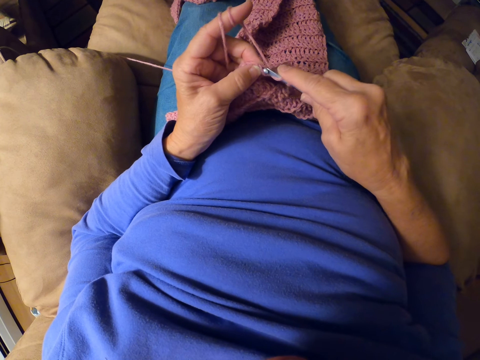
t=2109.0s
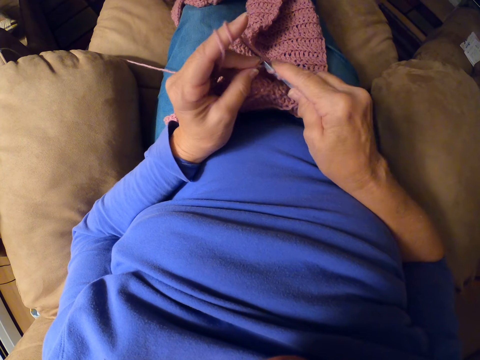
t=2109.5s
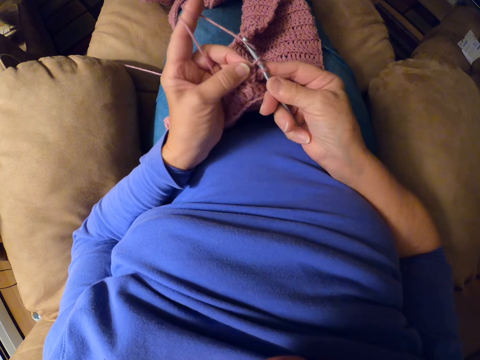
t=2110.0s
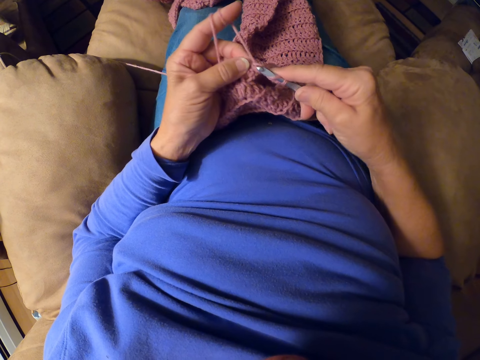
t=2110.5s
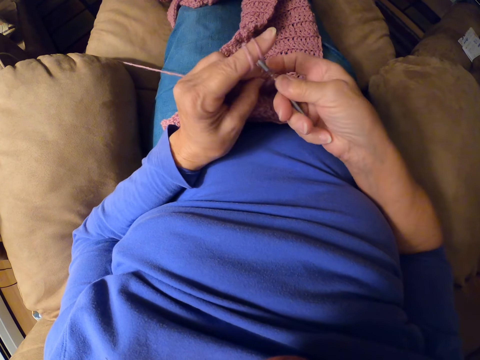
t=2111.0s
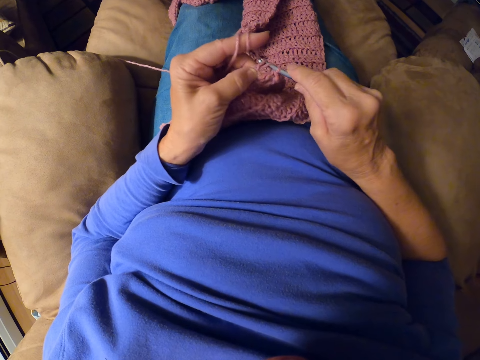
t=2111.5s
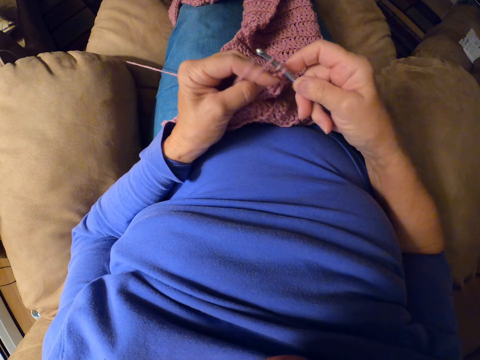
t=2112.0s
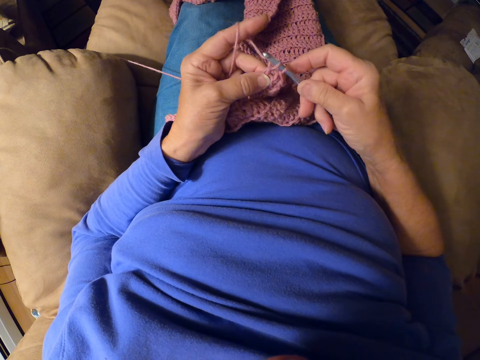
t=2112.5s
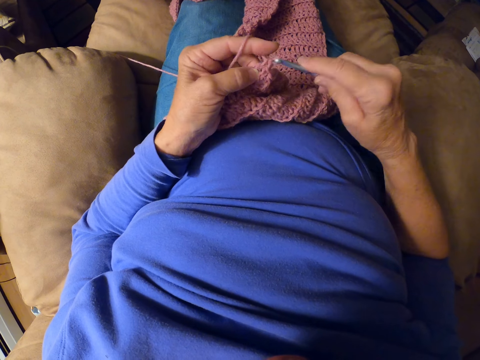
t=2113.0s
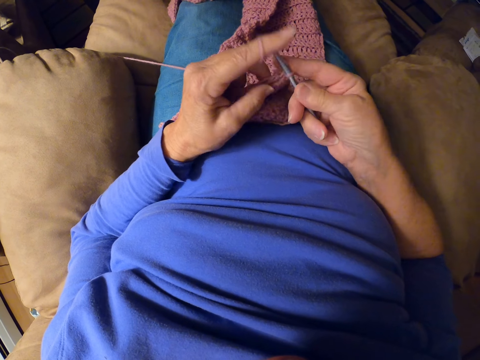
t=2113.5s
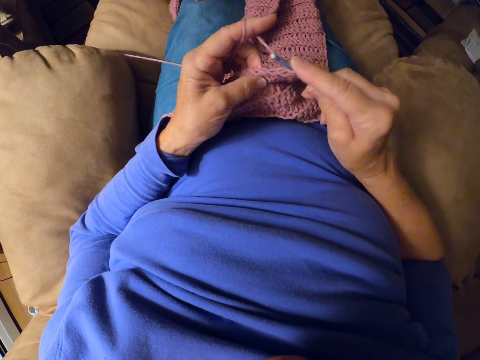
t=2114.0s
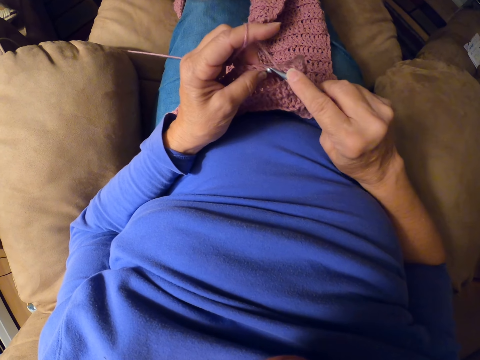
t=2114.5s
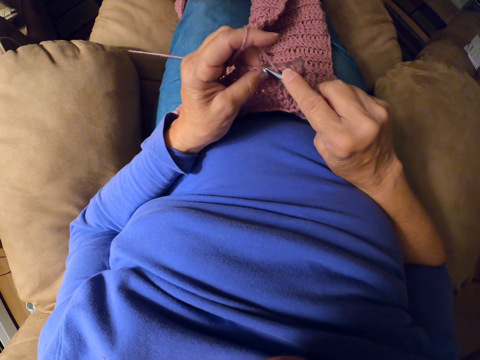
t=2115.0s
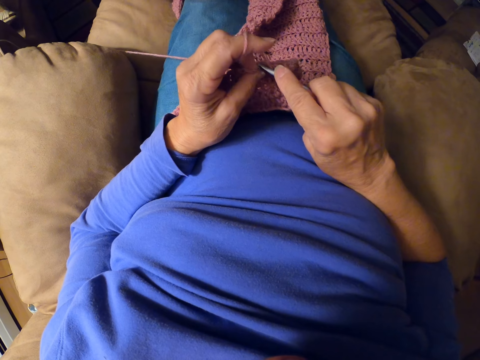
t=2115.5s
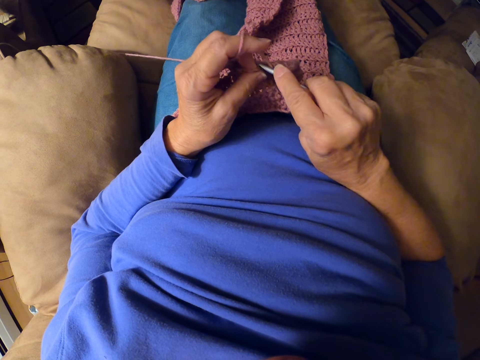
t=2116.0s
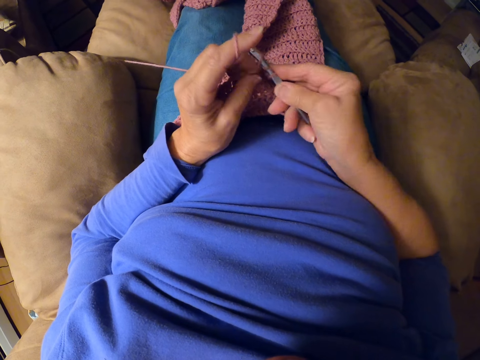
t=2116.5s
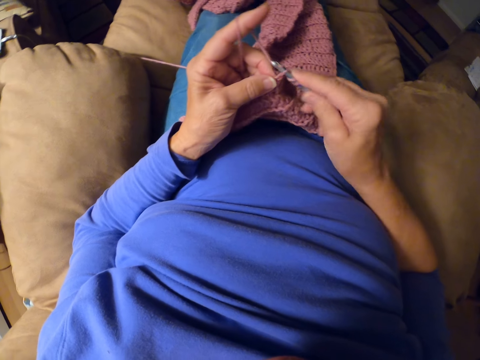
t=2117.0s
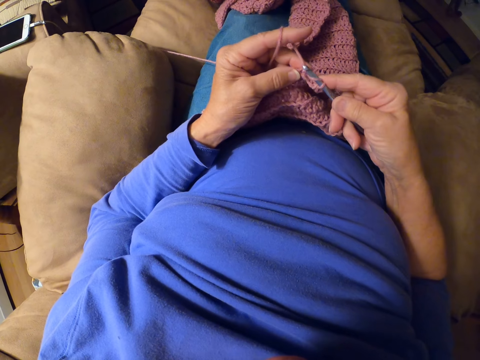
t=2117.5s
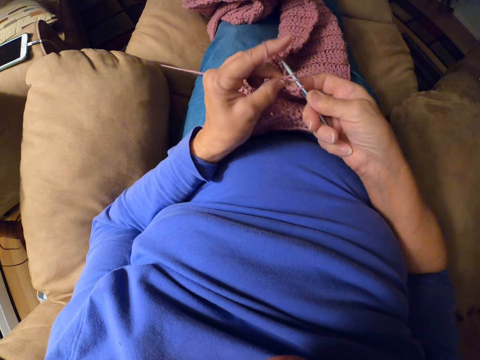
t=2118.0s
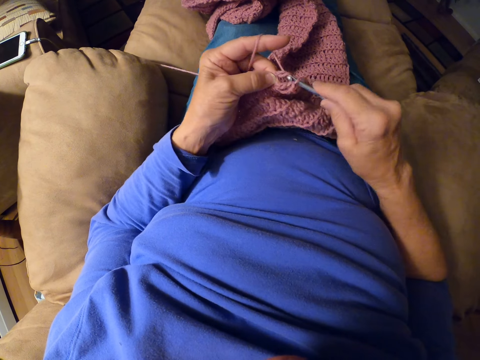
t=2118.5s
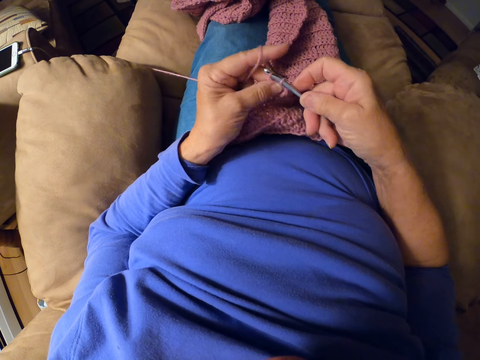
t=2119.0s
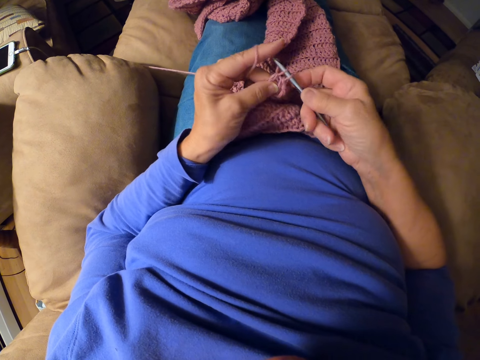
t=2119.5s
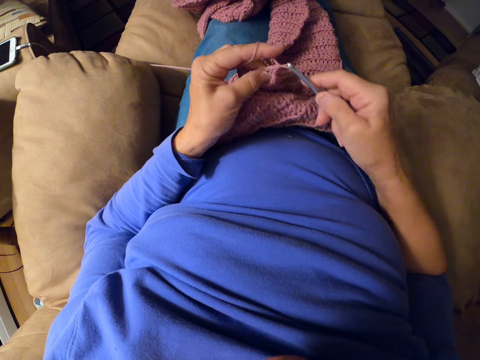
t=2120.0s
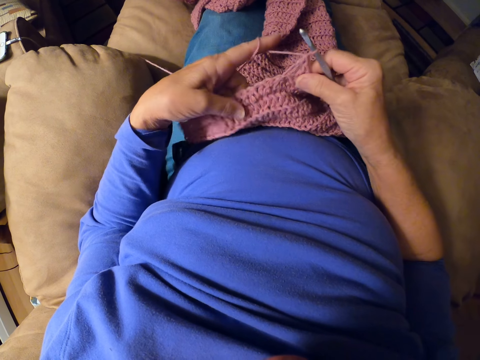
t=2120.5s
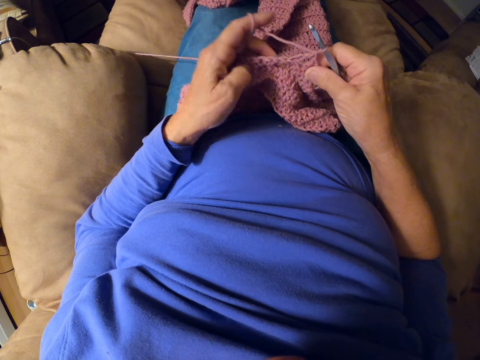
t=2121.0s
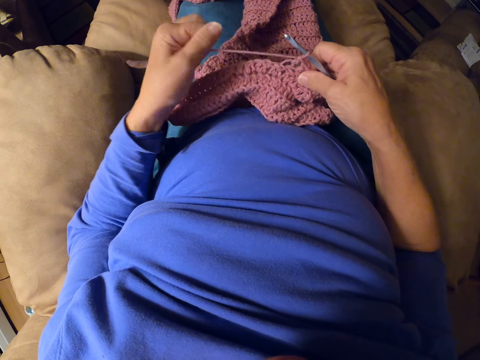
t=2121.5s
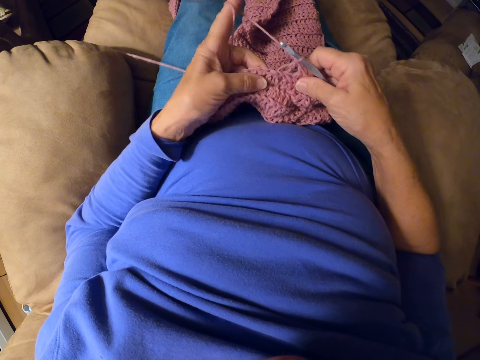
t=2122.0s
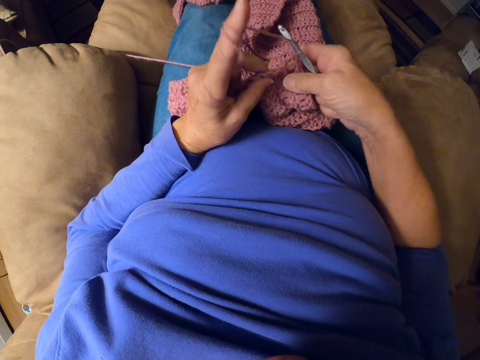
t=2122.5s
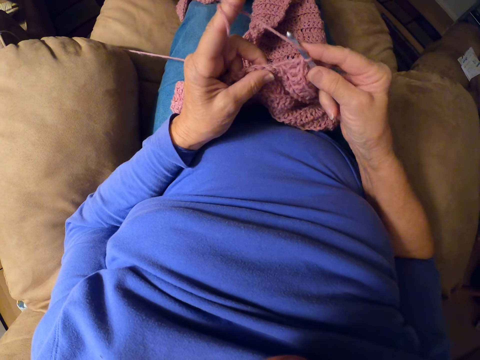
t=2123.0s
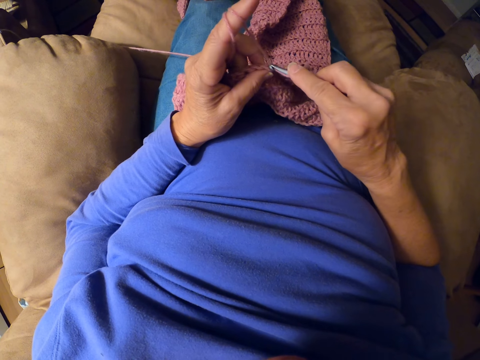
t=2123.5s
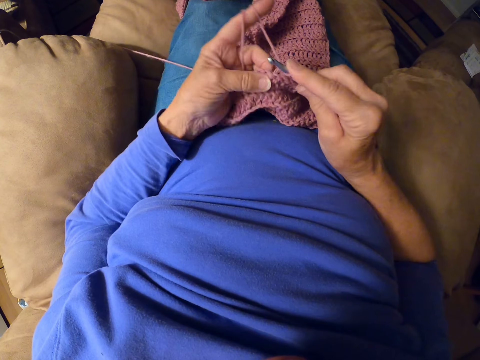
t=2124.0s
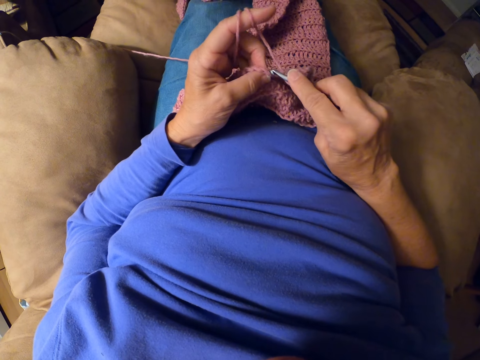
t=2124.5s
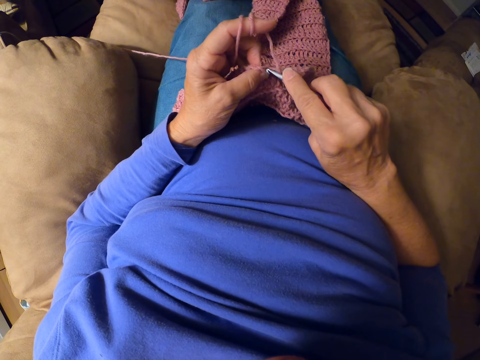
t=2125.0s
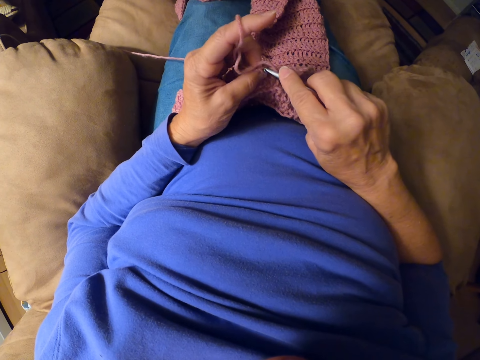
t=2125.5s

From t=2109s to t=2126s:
The camera wearer adjusts the fabric. She rolls the yarn around her finger.

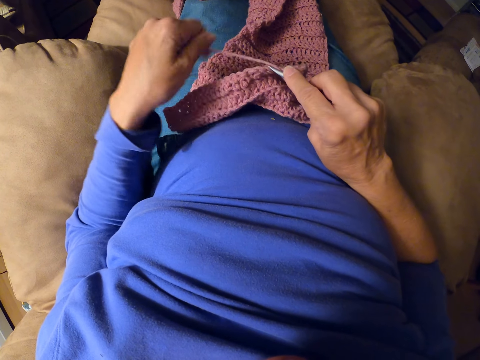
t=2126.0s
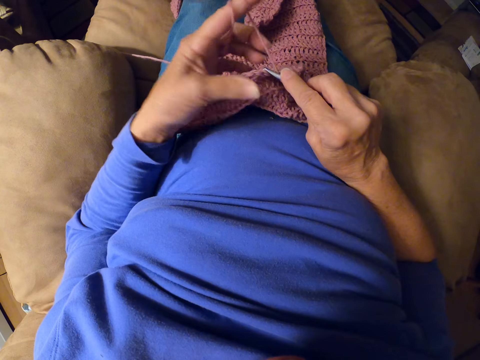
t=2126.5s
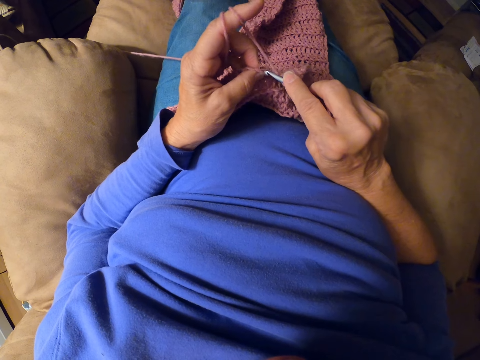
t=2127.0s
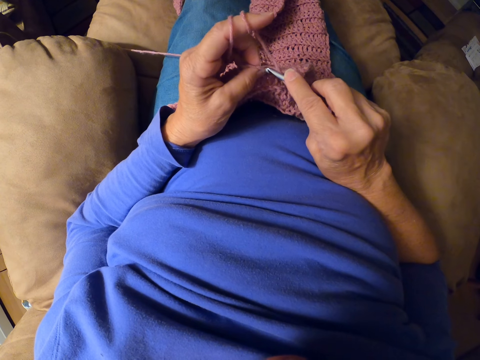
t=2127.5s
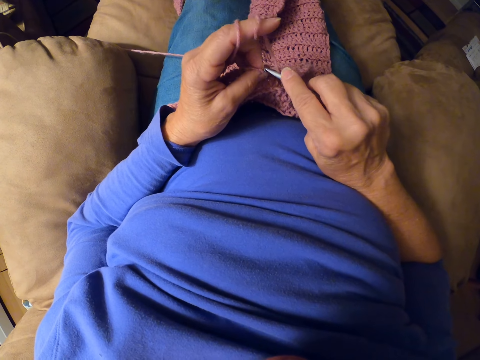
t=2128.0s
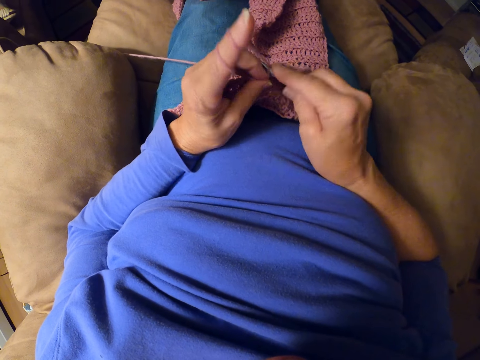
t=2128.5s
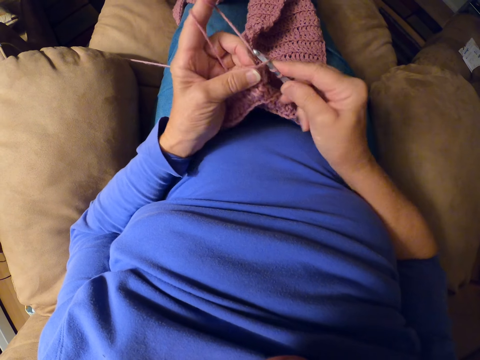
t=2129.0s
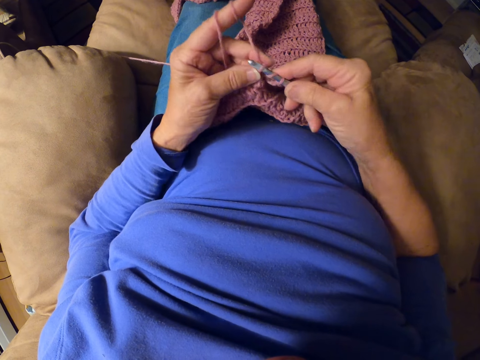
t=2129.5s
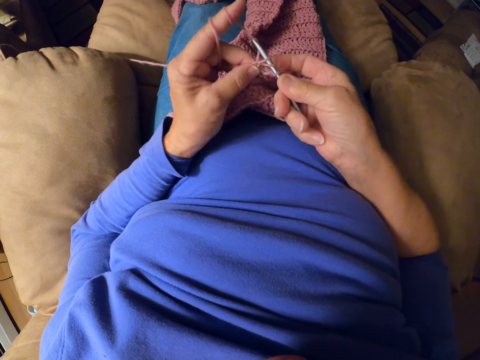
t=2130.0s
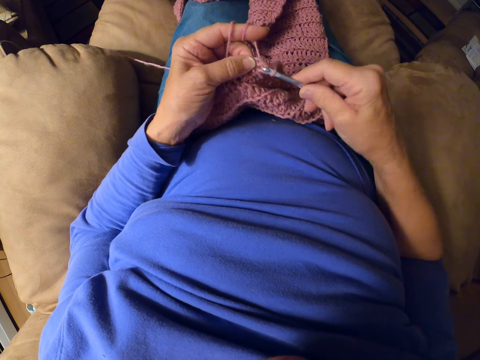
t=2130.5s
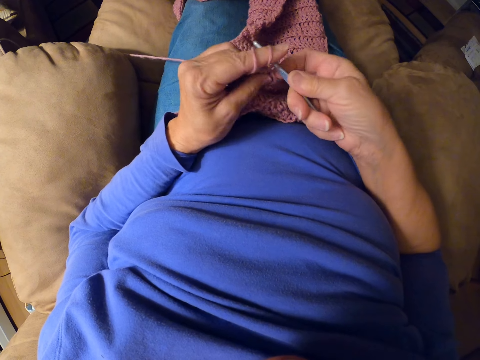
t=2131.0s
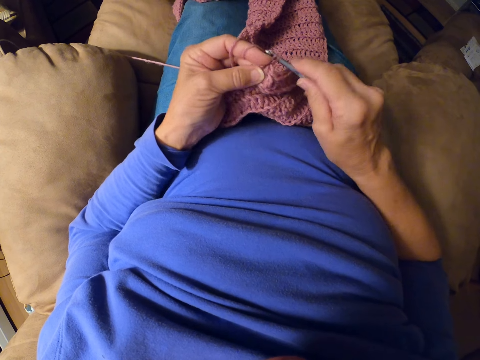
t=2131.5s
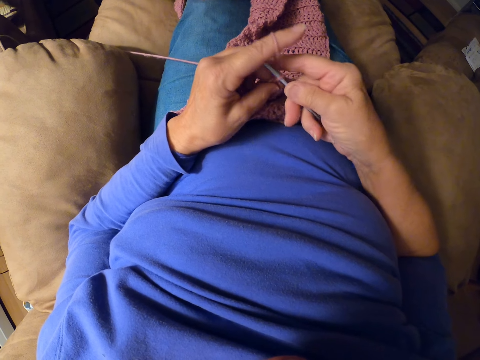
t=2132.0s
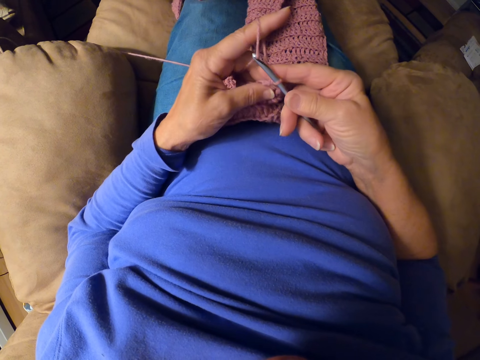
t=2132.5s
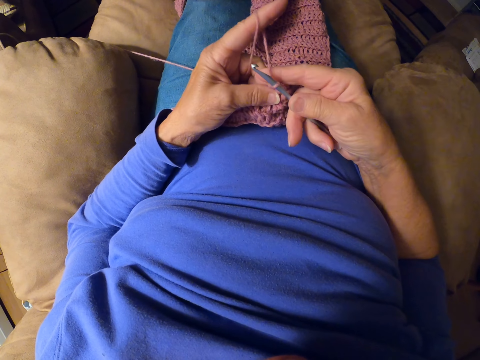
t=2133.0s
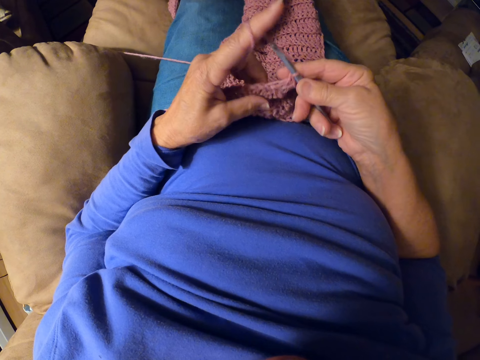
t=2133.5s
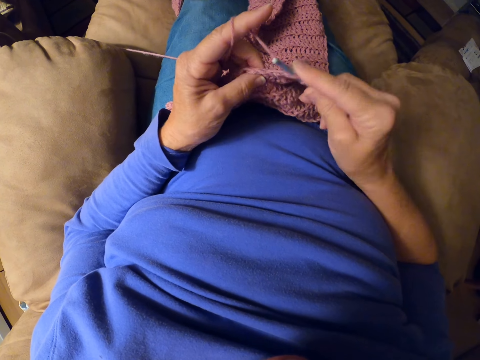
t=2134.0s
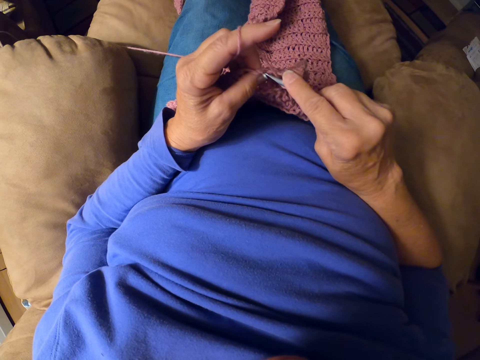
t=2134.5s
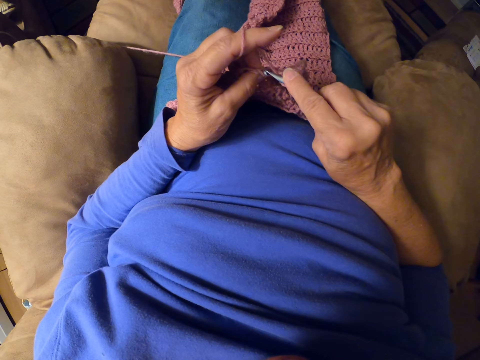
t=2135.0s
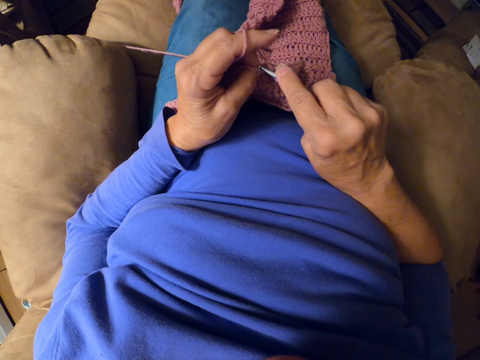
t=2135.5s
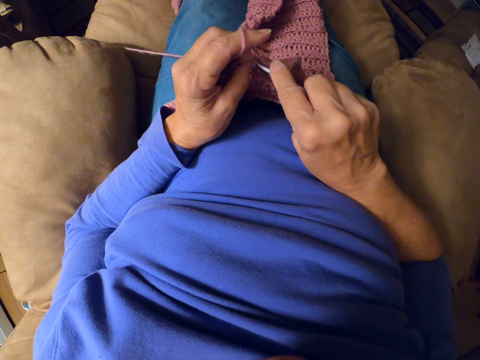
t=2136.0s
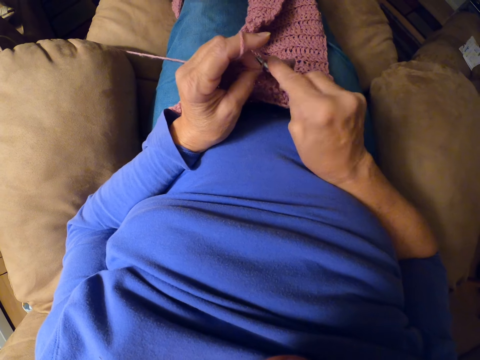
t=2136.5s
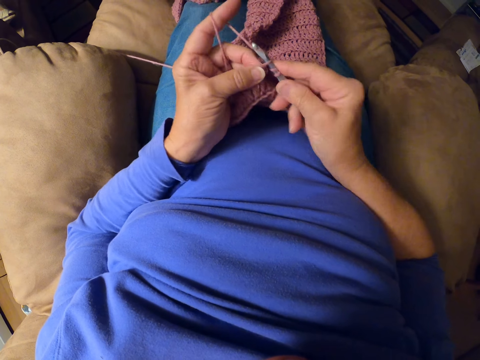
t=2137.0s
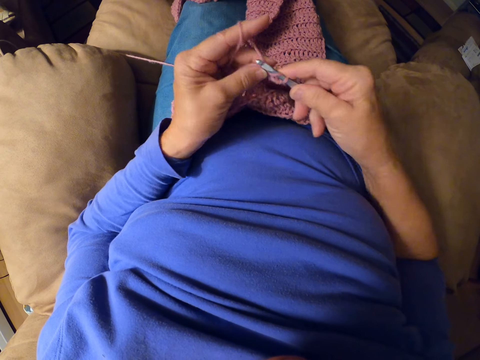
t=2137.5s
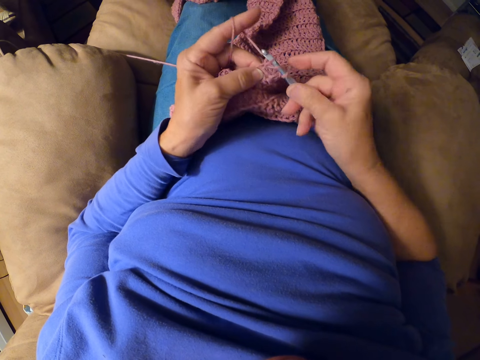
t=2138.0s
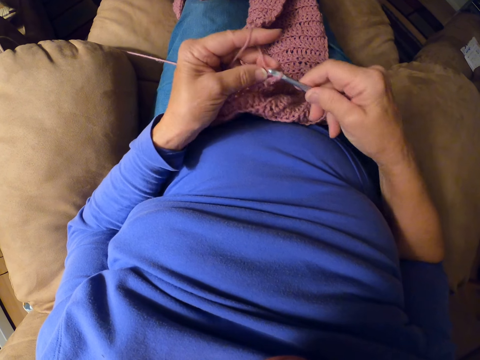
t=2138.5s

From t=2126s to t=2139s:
The camera wearer crochets with the crochet hook.
